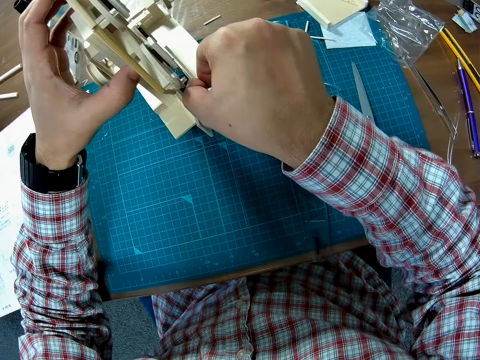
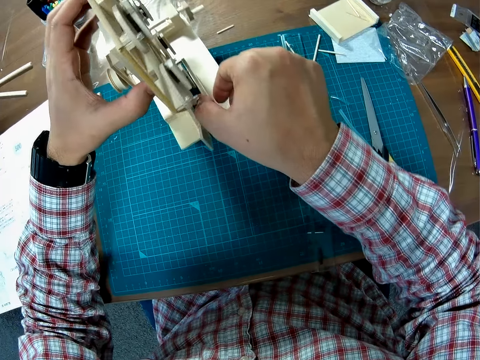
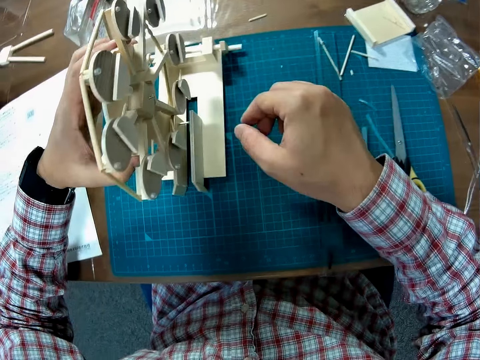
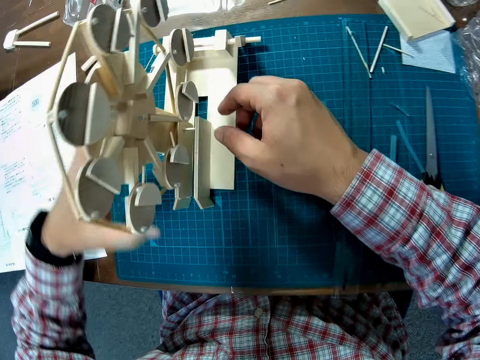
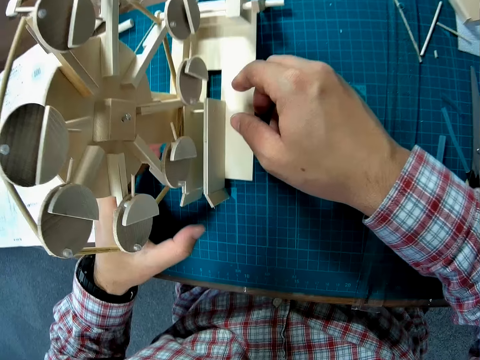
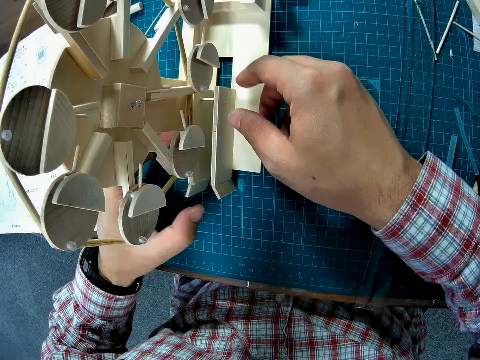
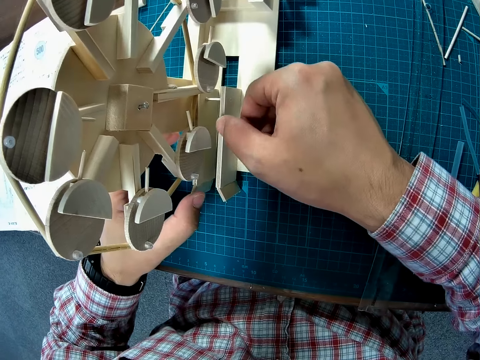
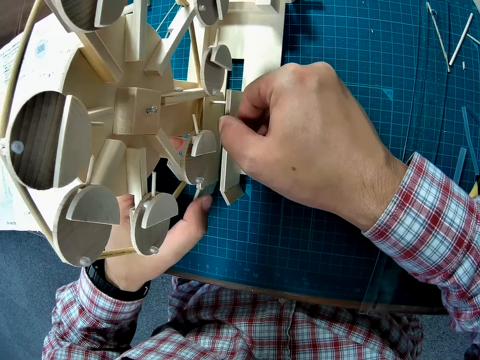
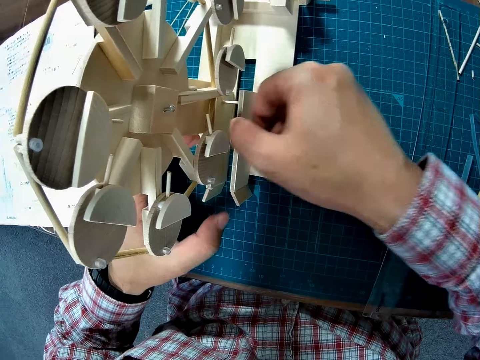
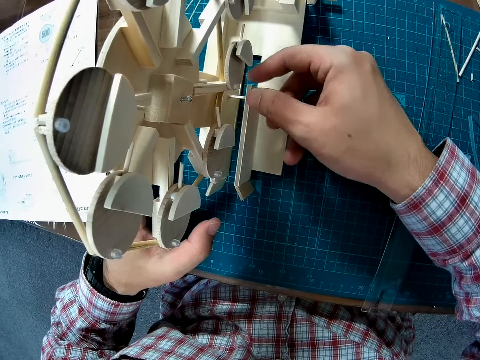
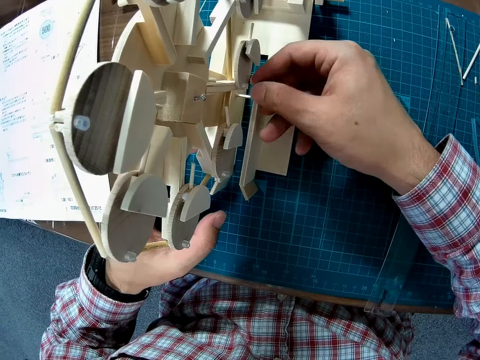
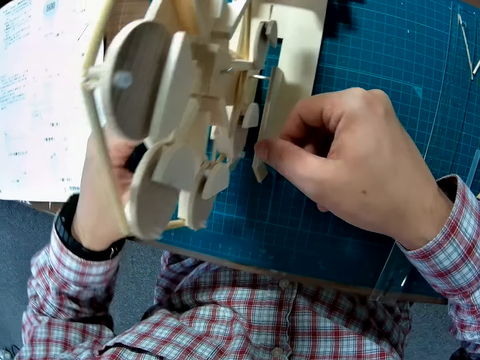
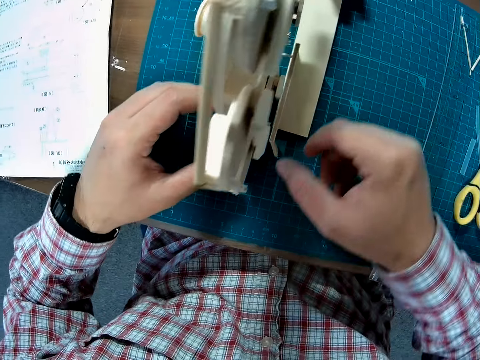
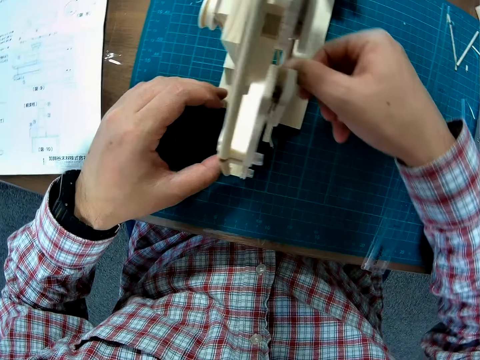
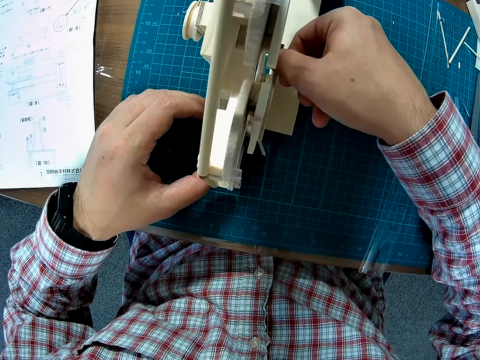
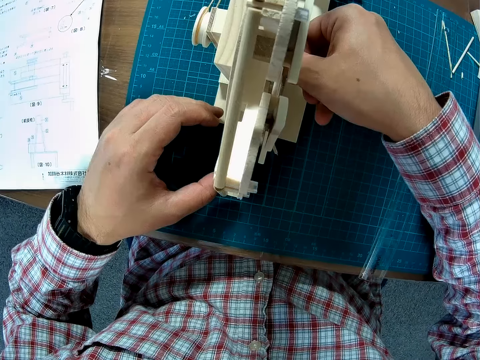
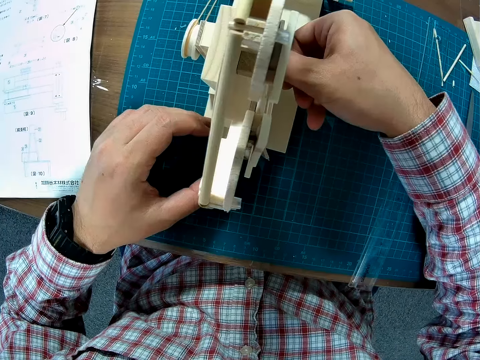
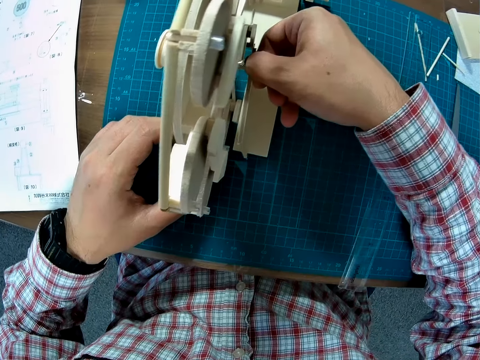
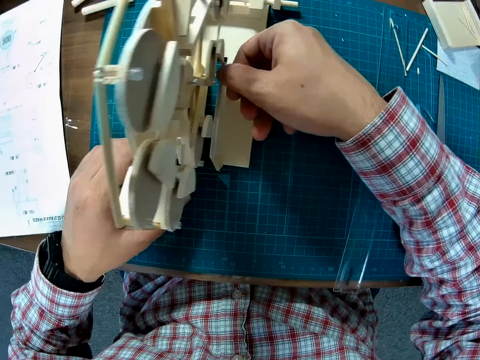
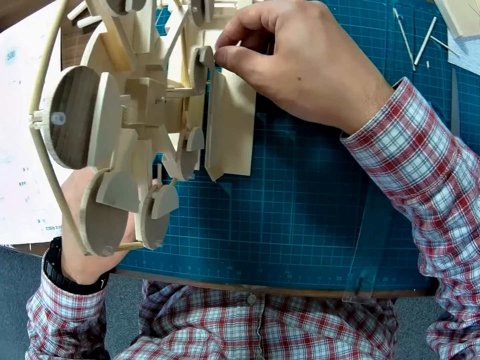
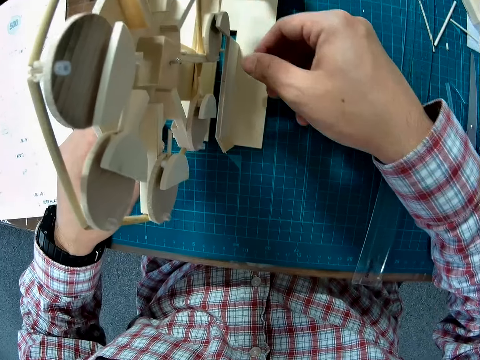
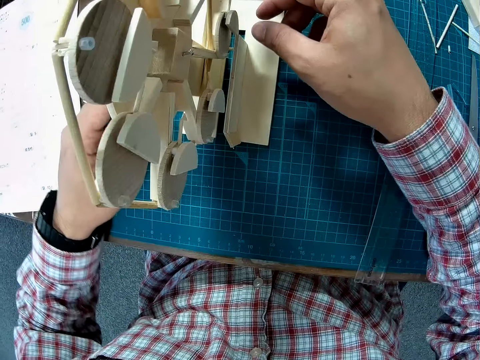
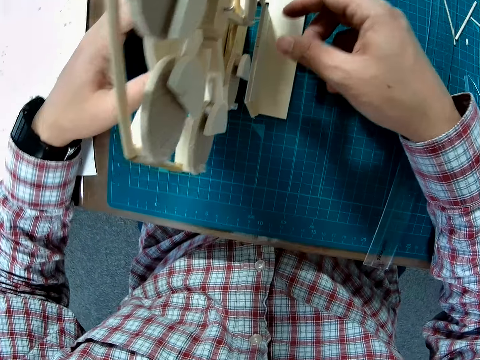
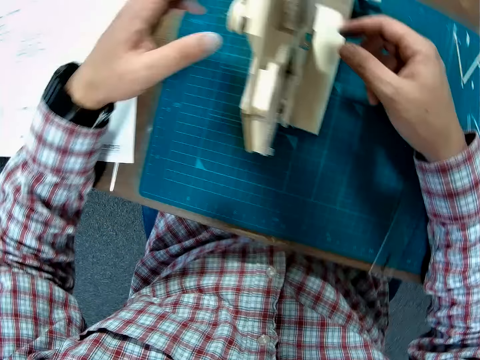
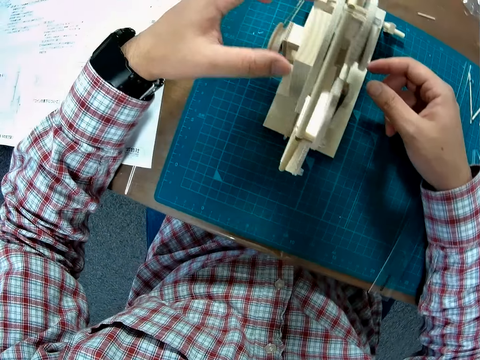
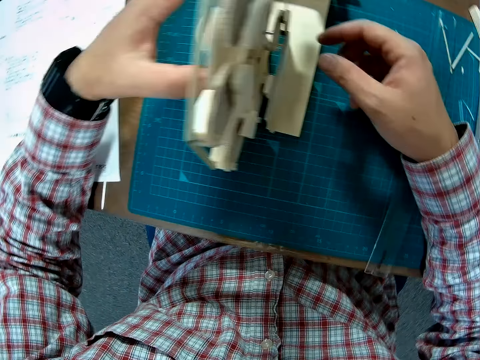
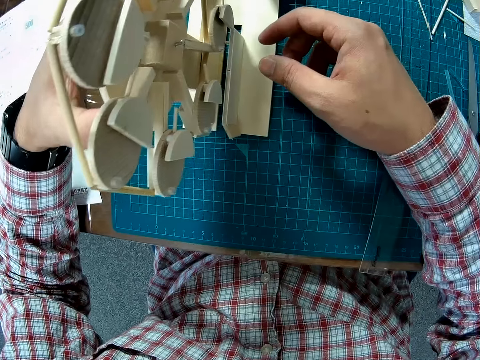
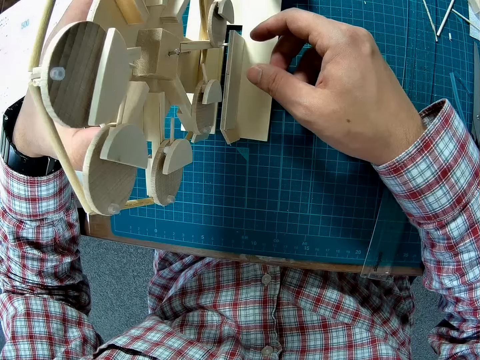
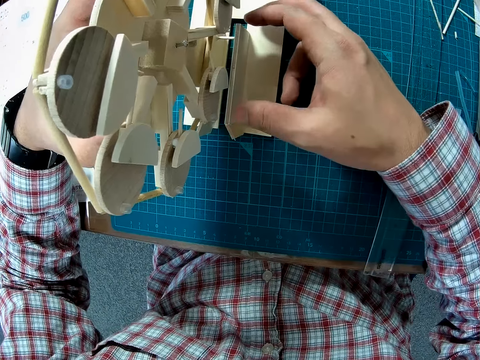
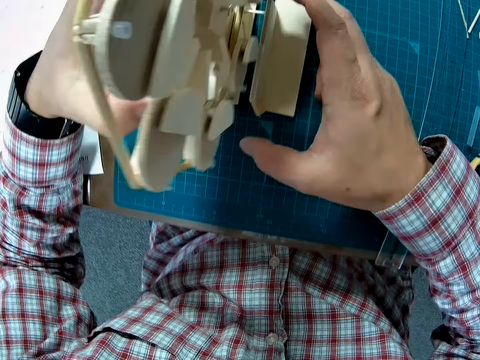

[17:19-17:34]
The camera wearer puts the Ferris wheel model or crafted wood on the cutting mat. They touch the Ferris wheel model. They adjust the crafted wood. They examine the Ferris wheel model.

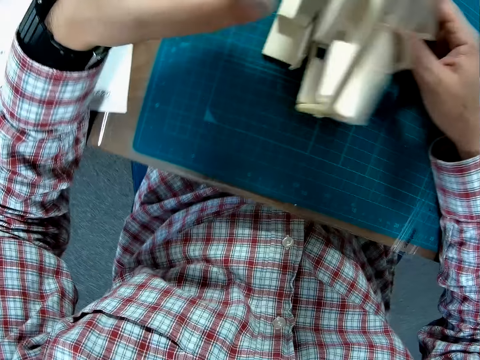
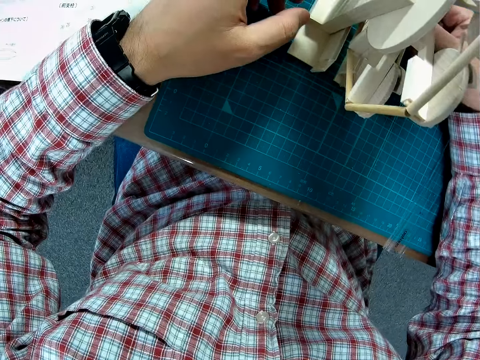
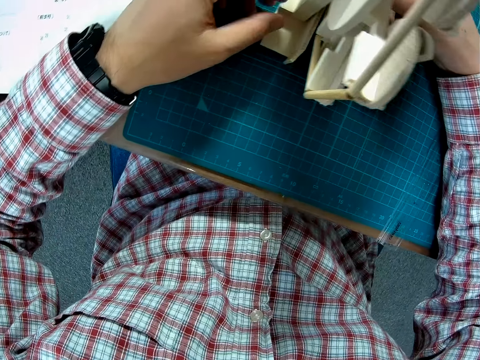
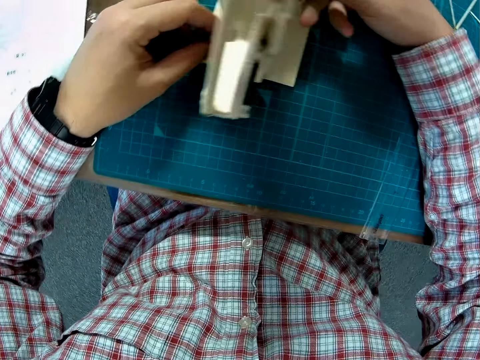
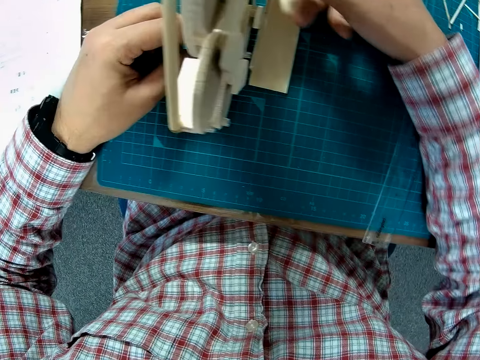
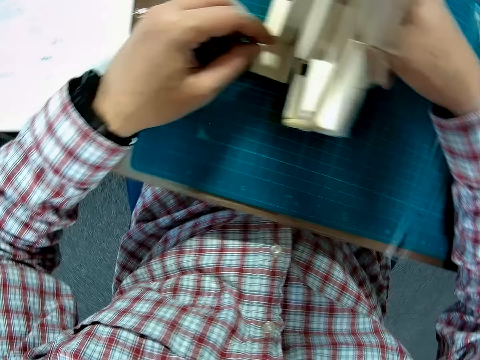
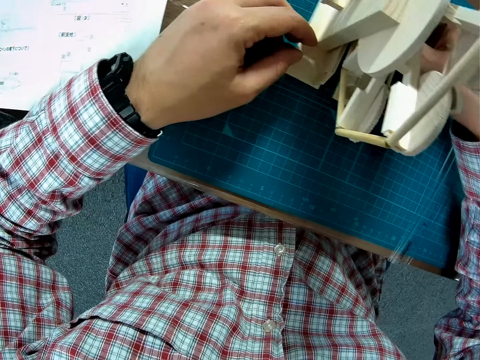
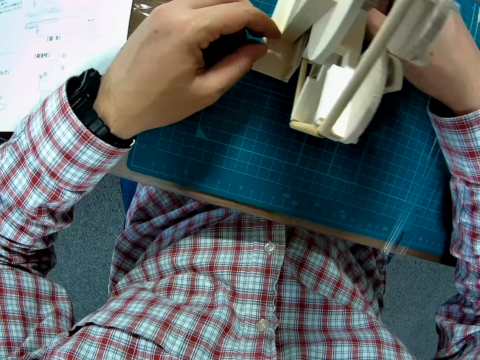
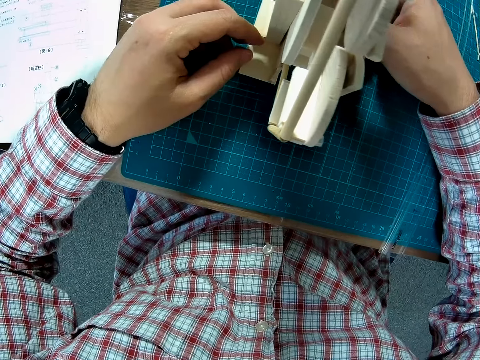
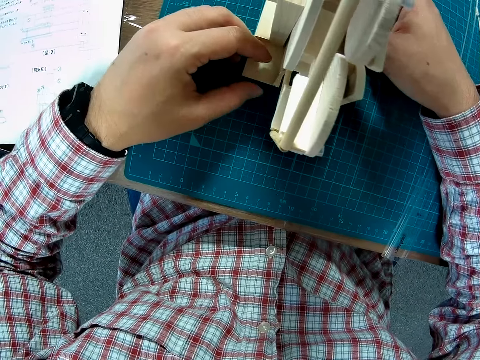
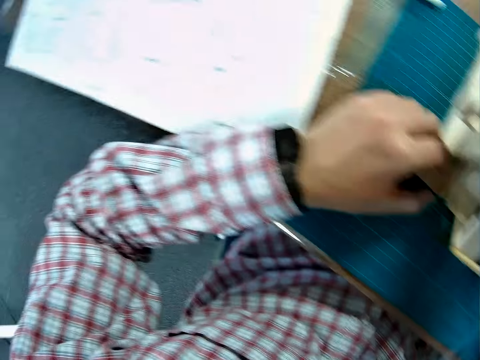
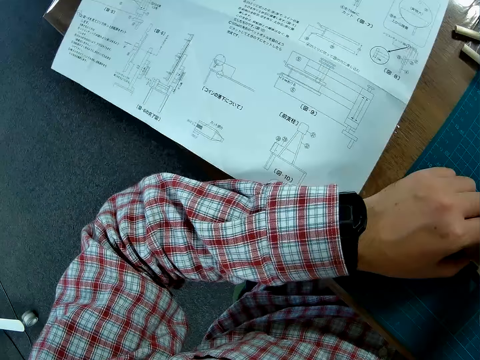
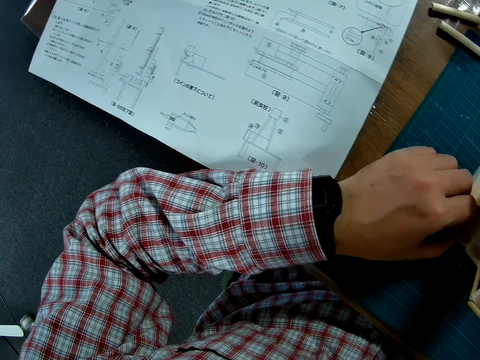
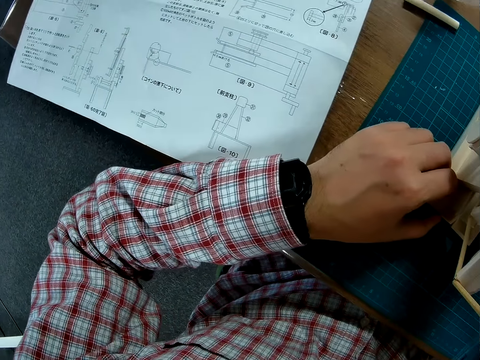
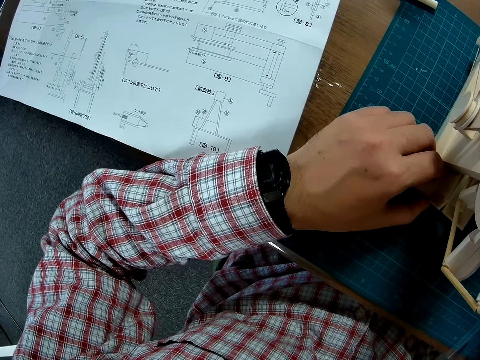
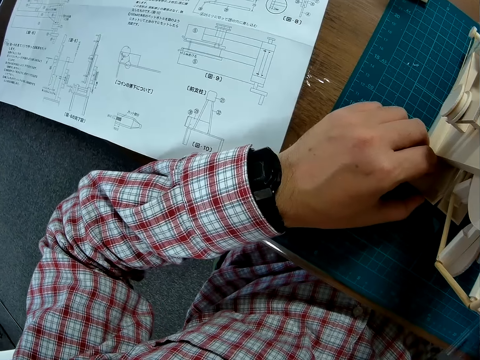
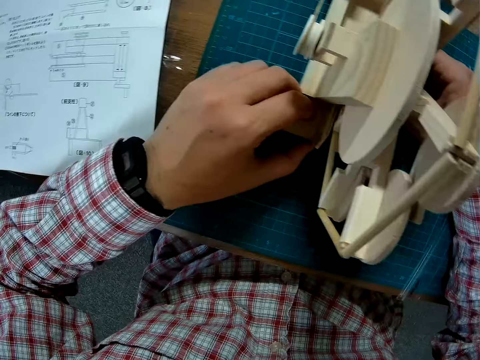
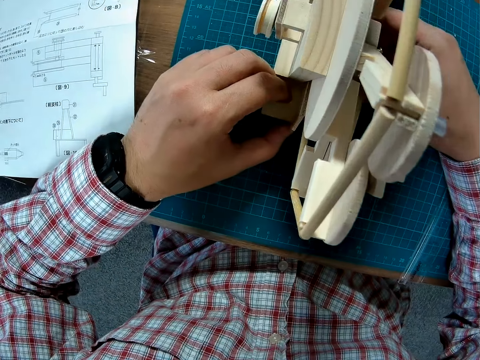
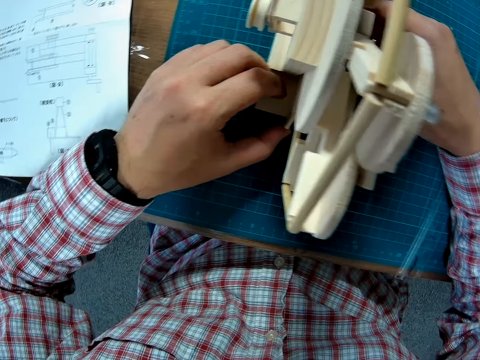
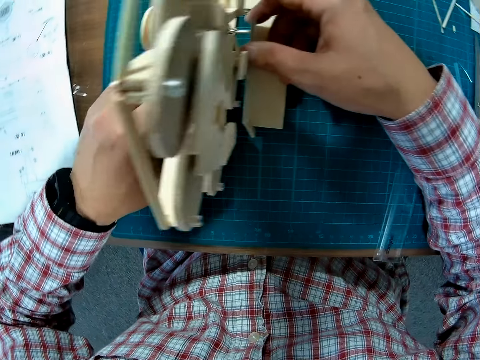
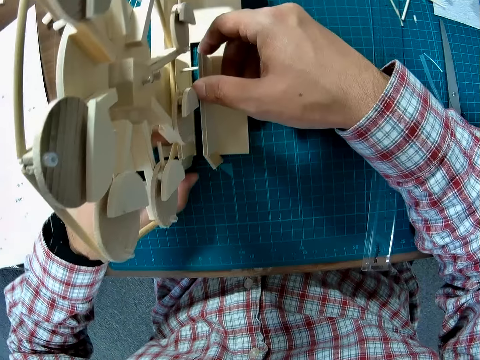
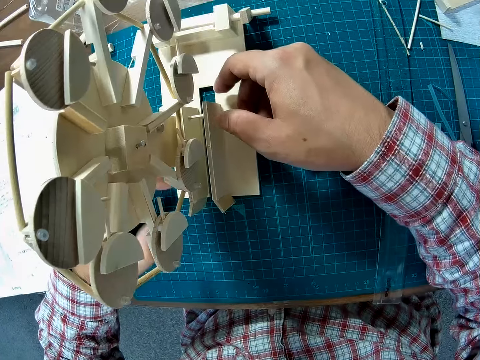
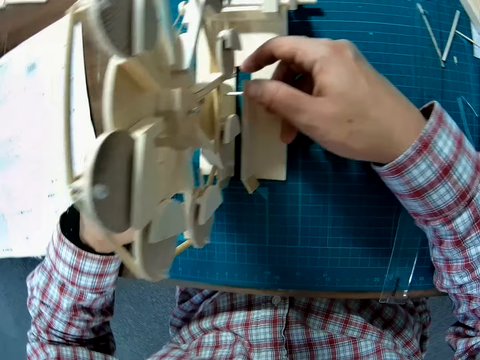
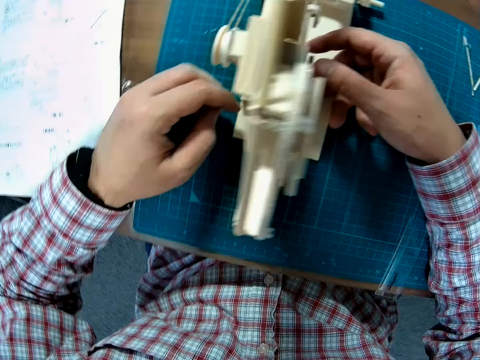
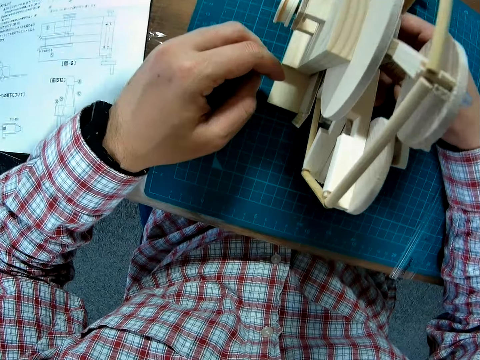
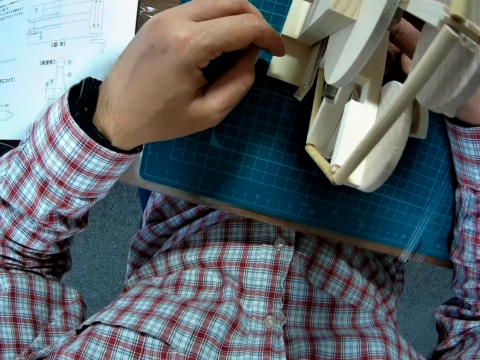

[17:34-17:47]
The camera wearer looks at the manual. They look at the Ferris wheel model.
